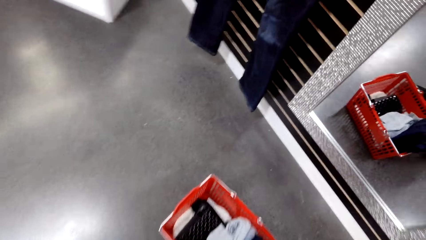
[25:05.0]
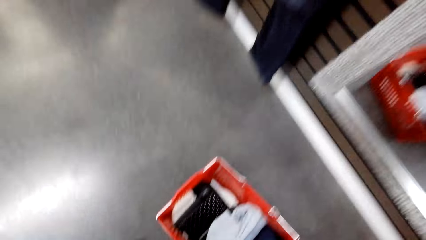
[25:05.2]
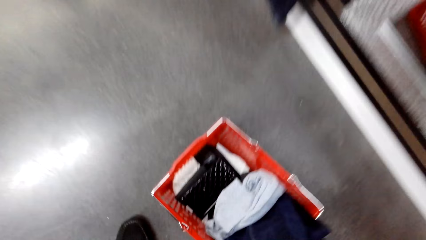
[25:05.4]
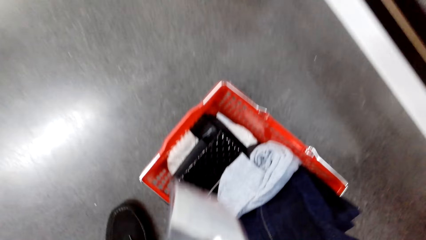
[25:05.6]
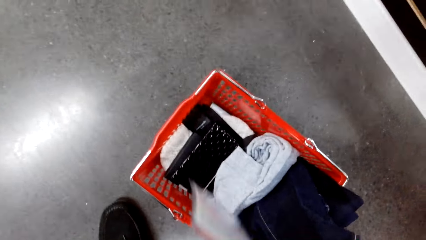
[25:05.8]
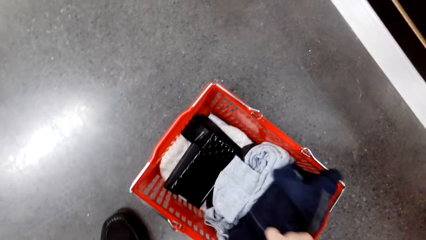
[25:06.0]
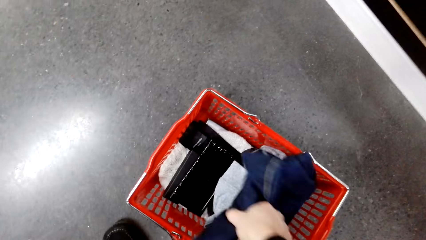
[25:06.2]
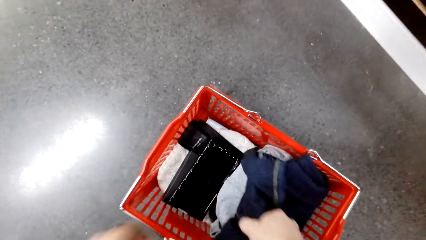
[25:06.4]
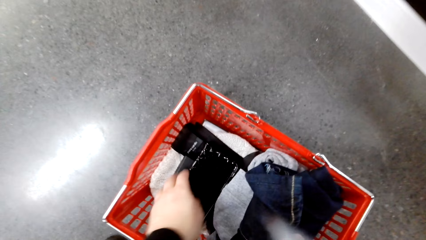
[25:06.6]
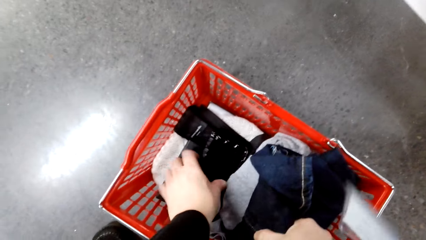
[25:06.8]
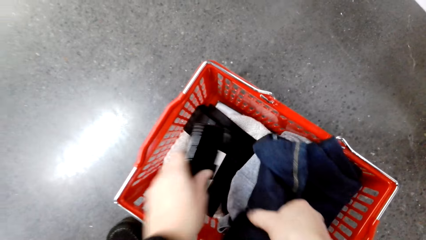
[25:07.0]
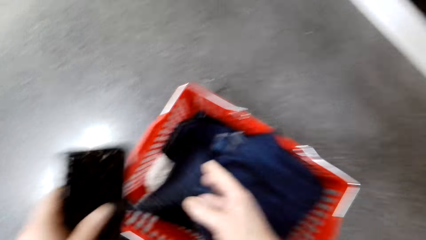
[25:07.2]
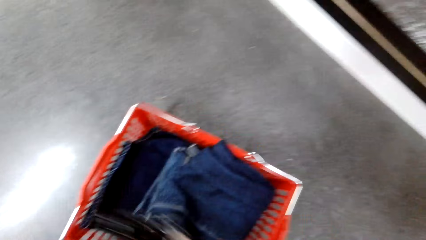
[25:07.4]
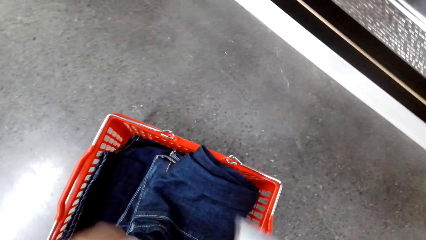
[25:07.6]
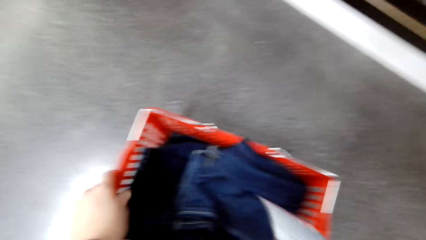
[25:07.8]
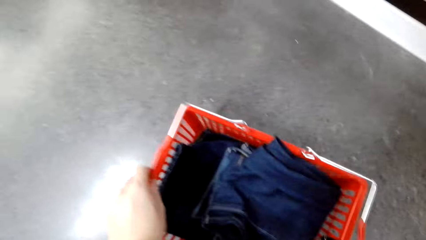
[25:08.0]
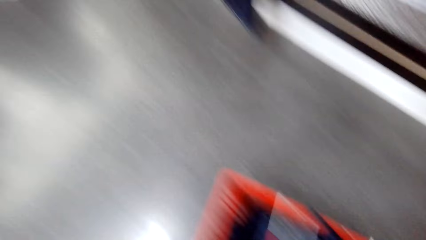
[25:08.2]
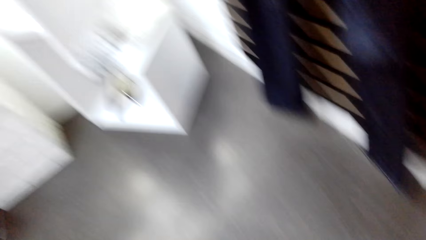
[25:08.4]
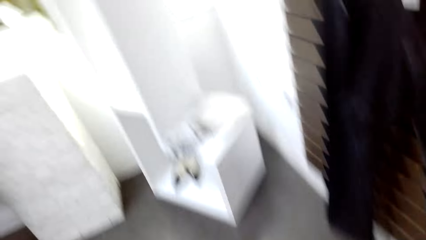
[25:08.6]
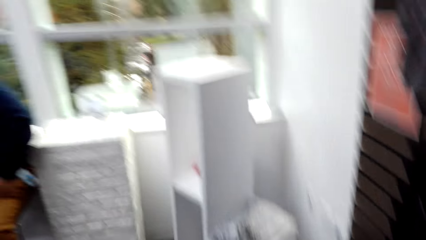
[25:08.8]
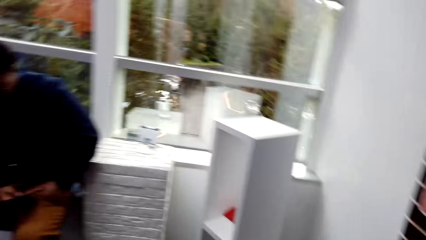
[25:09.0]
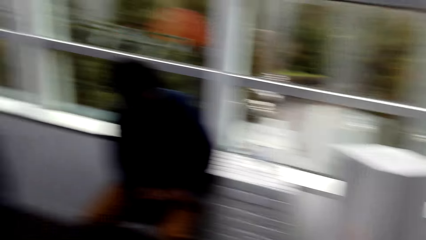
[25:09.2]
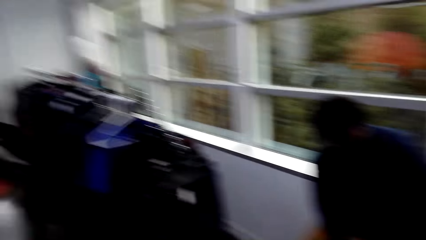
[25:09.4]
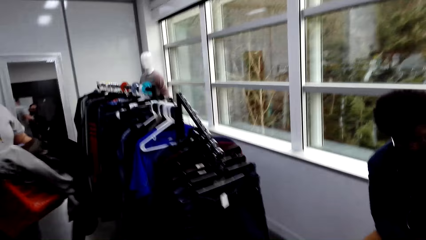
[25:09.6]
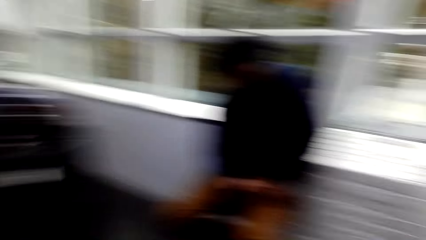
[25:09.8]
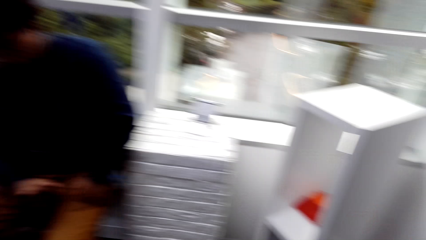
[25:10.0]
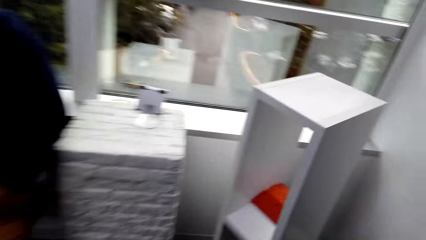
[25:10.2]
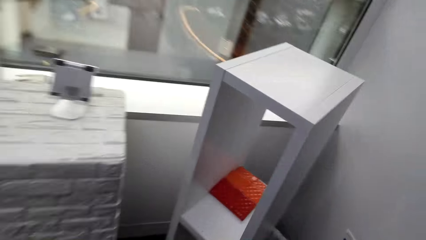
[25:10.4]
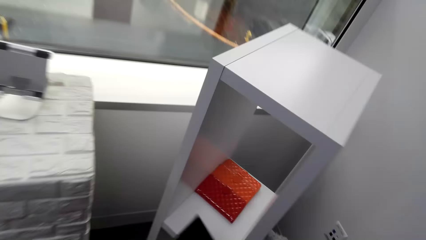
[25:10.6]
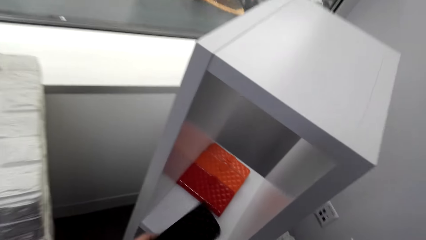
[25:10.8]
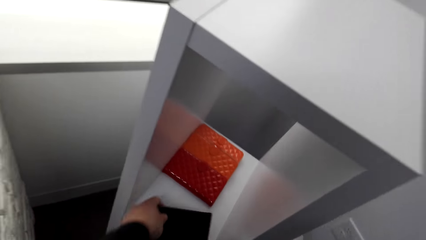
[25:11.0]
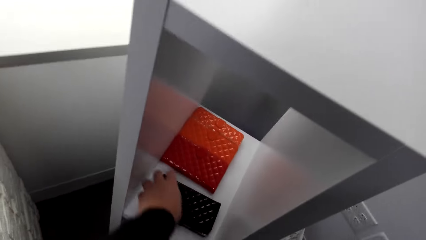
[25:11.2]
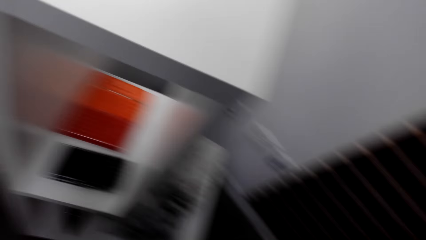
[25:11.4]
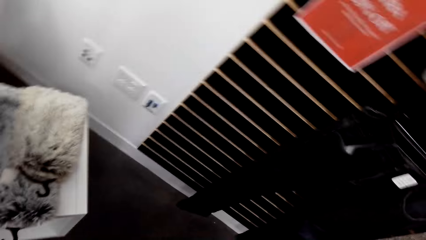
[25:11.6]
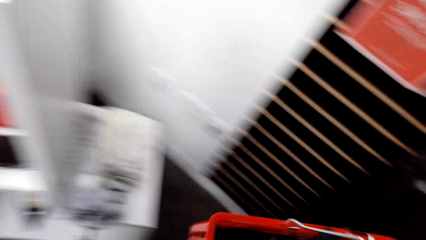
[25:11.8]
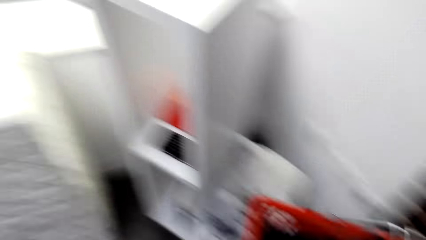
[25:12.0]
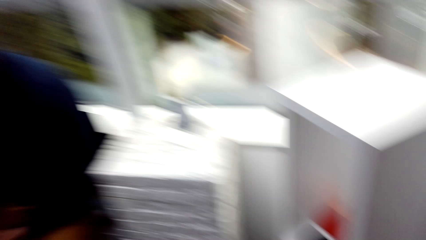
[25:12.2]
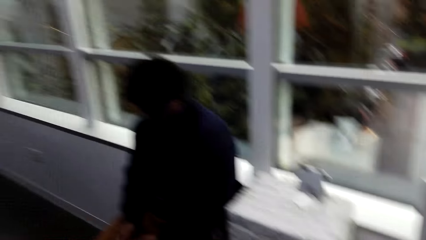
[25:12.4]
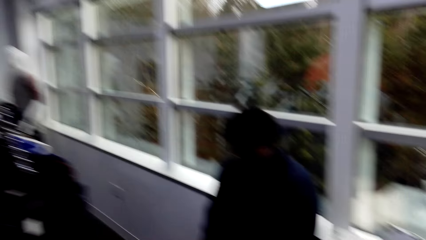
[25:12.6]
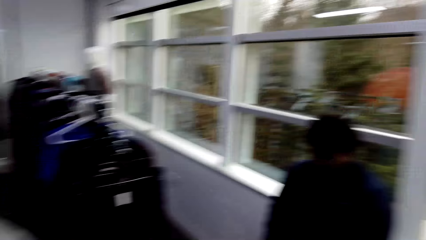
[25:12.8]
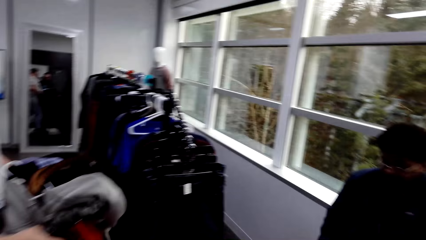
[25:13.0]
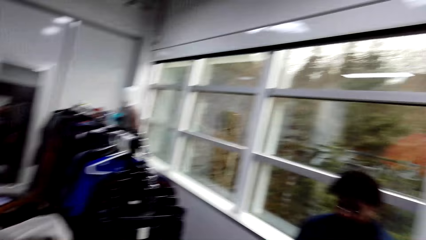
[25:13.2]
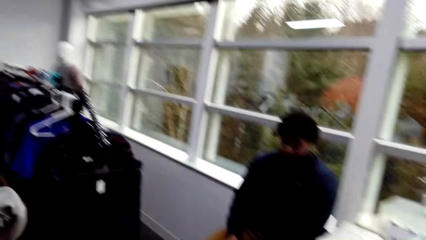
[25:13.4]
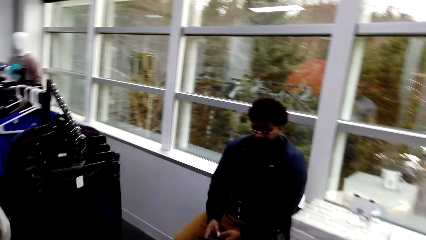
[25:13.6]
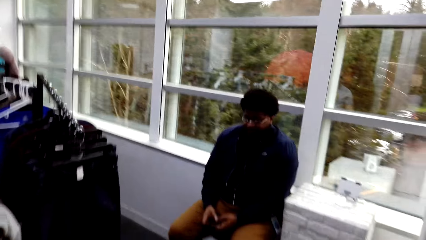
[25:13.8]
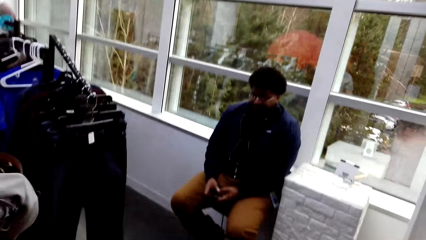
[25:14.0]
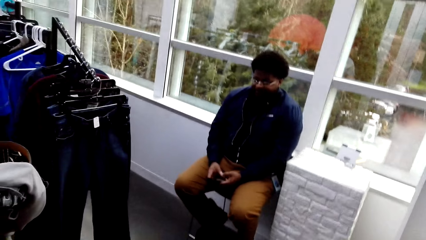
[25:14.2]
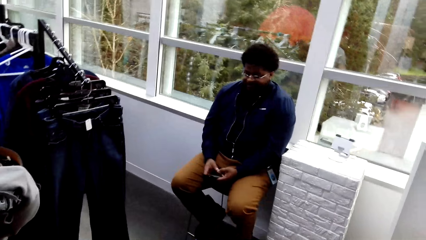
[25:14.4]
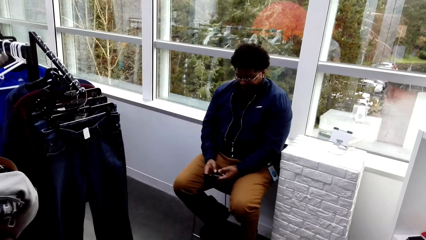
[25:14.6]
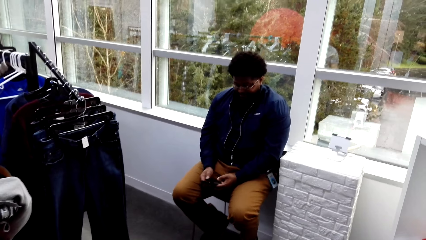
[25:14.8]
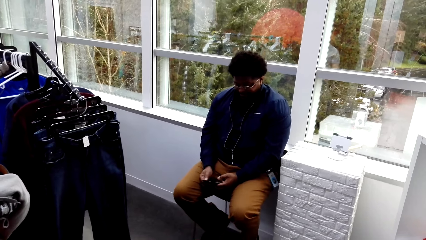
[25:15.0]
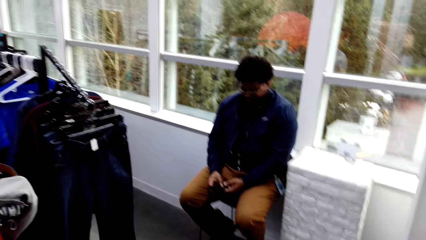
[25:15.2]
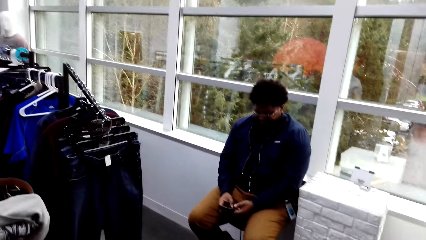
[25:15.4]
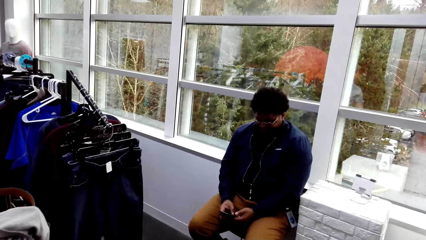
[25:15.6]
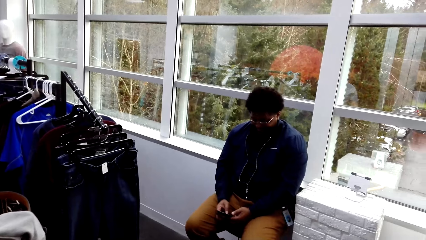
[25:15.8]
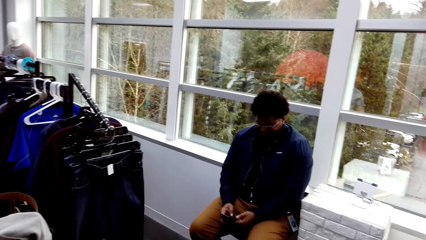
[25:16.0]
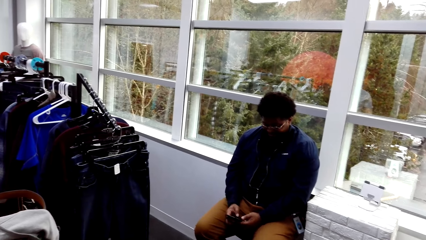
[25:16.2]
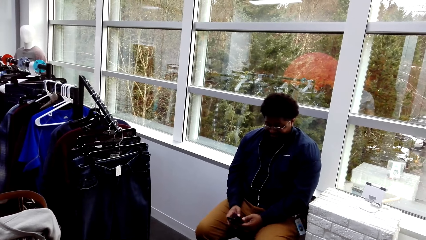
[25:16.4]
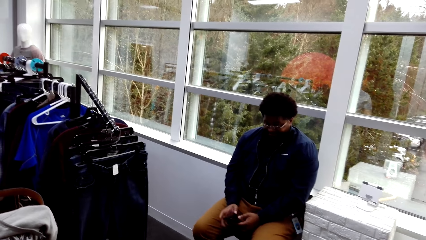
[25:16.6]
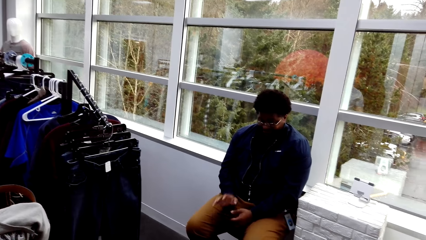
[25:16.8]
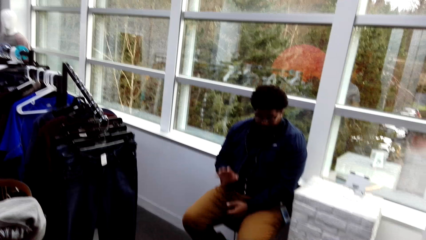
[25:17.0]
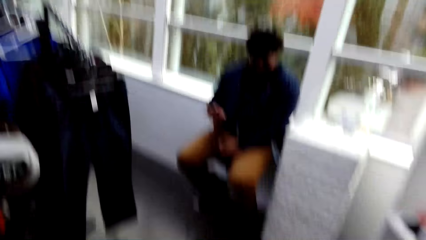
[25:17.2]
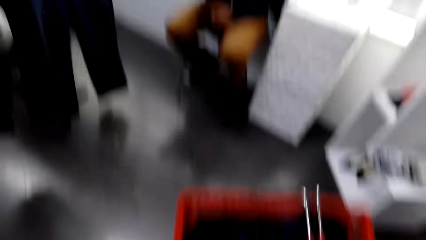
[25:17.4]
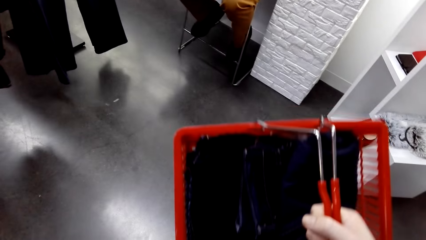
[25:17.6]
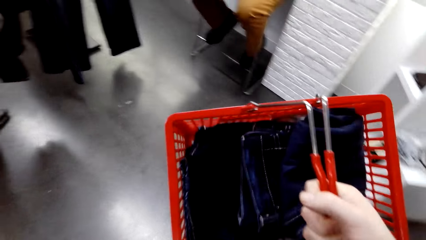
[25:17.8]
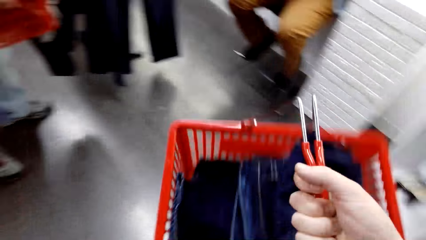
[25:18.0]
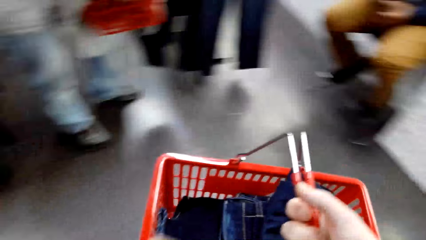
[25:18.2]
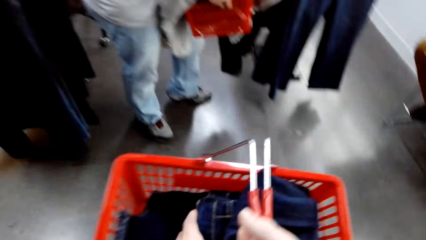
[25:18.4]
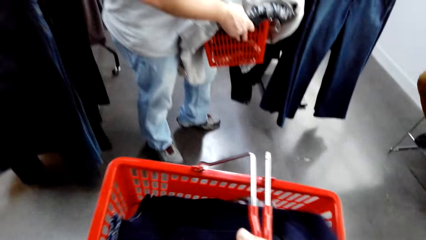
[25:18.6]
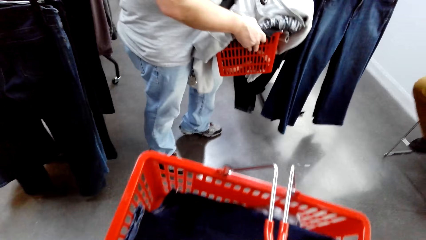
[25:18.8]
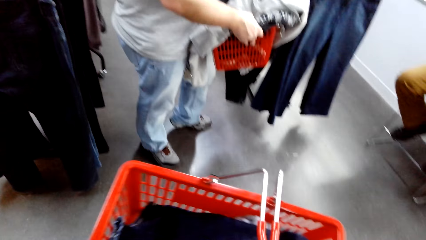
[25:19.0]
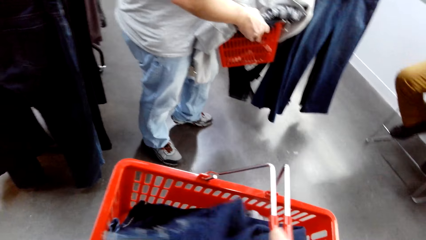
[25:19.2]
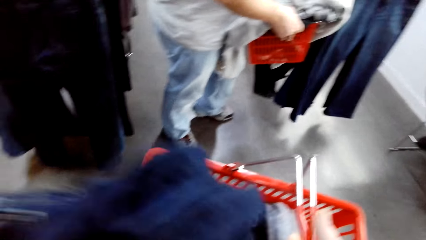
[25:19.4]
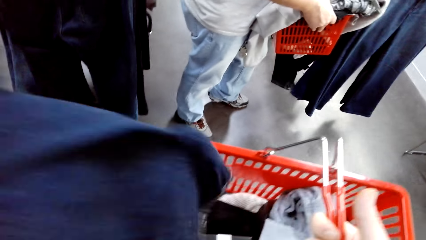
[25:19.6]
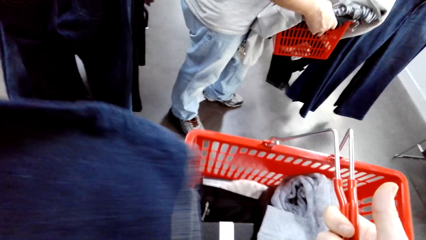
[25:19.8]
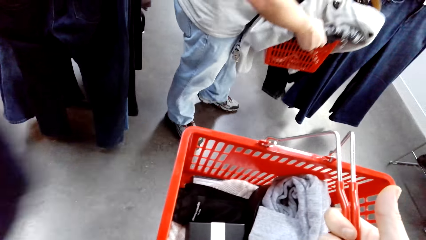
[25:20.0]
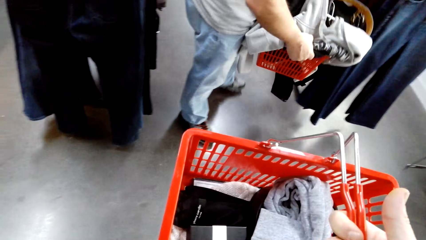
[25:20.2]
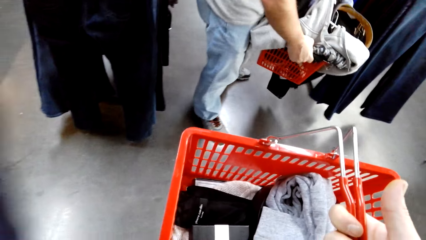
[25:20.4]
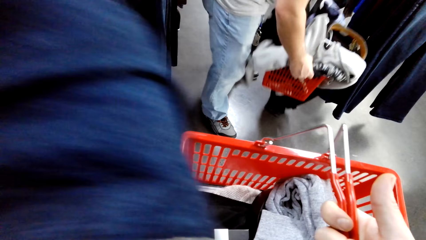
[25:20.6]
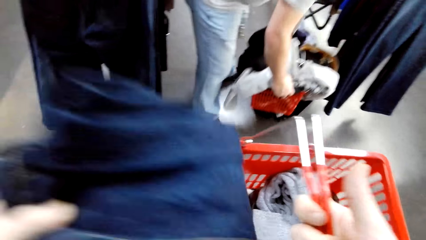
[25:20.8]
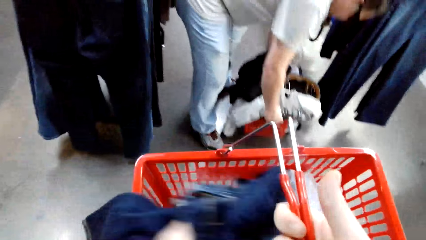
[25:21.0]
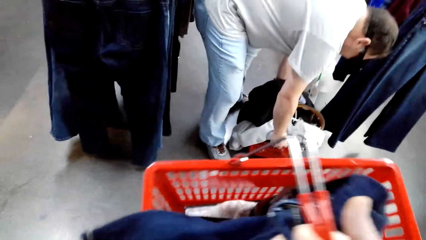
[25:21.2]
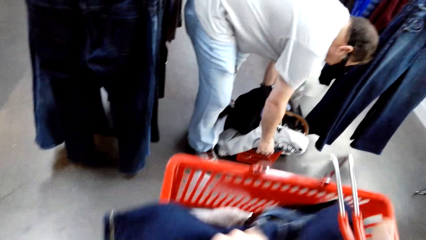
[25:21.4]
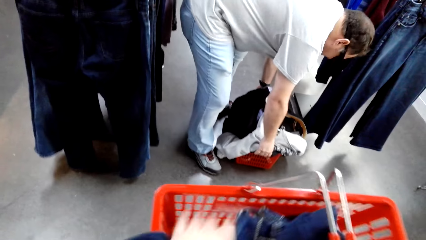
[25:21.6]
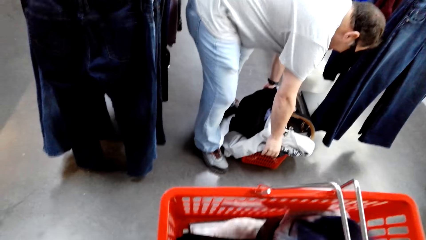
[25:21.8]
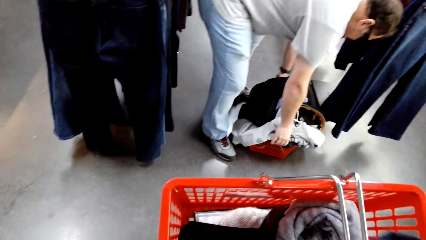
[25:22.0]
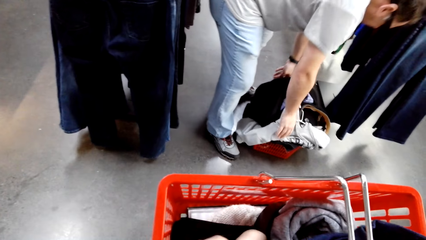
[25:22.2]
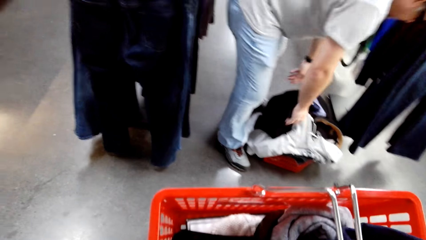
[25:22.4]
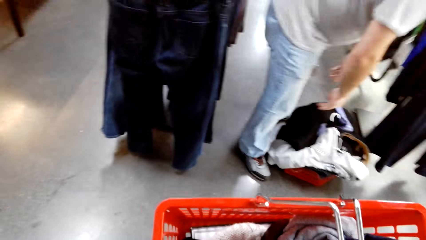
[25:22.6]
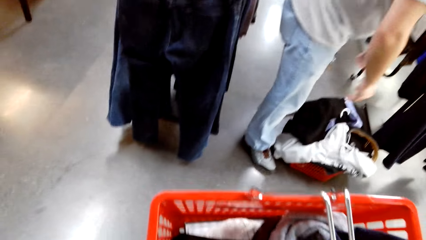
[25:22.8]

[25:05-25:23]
The camera wearer turns jeans in a crate. He touches something. He picks a pouch from the crate. He carries the crate and pouch to a cabinet stand in the room. He lifts a basket. He drops the pouch in the stand. He carries the crate in the room. He looks around. A man uses his phone. Another man and the camera wearer stand in front of the first man with crates. The camera wearer carries a basket of cloths. He takes a trouser out of his crate. He holds a cloth. The other man drops a crate on the floor. The camera wearer drops the trouser back in the crate.
